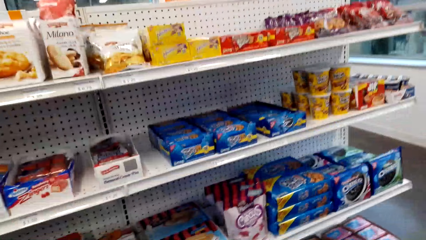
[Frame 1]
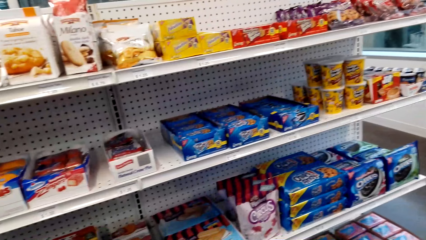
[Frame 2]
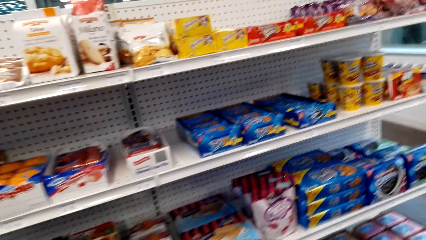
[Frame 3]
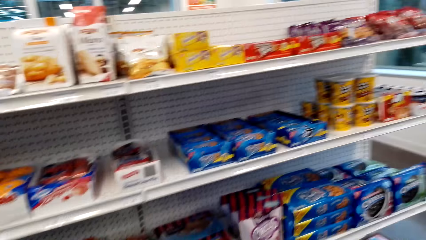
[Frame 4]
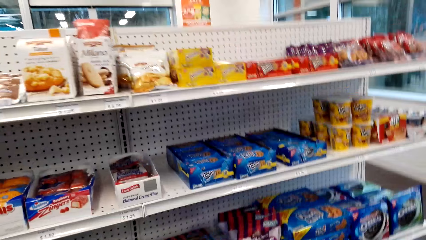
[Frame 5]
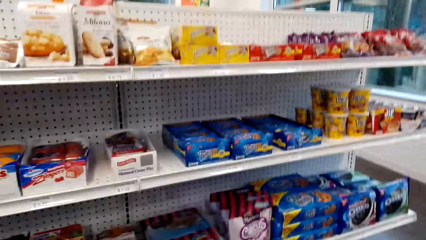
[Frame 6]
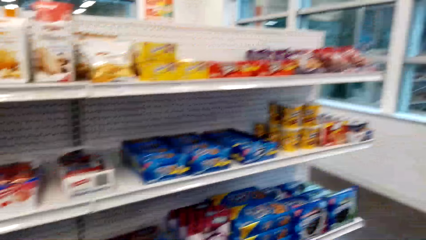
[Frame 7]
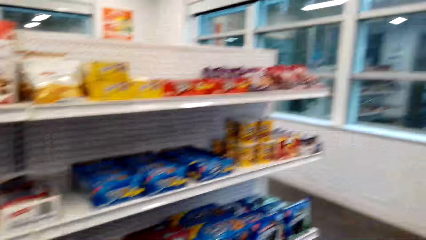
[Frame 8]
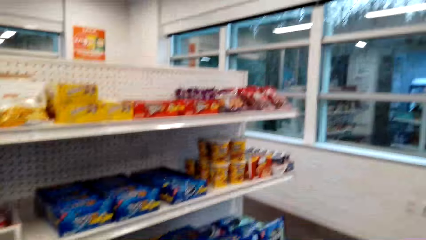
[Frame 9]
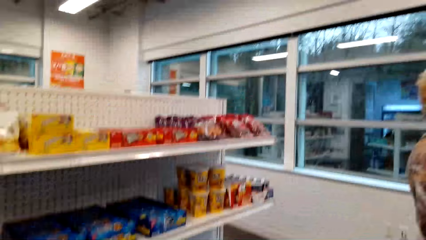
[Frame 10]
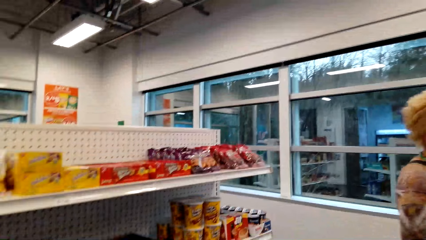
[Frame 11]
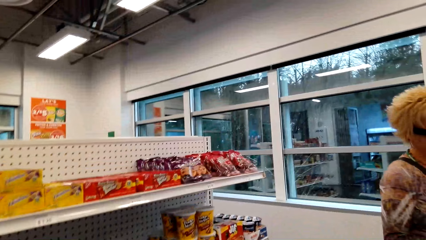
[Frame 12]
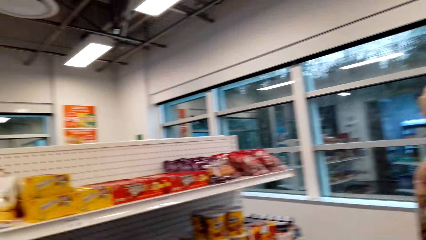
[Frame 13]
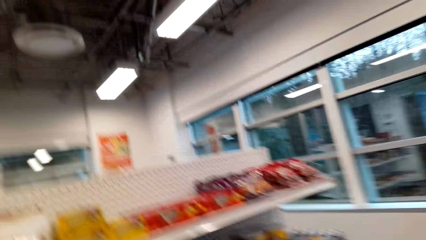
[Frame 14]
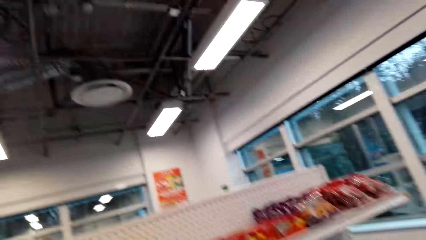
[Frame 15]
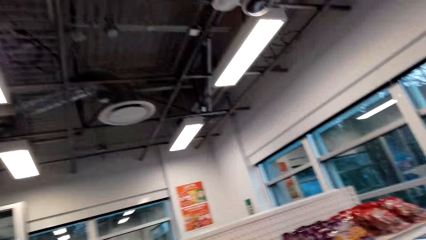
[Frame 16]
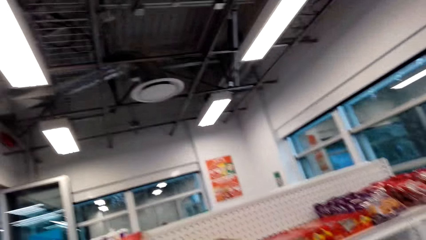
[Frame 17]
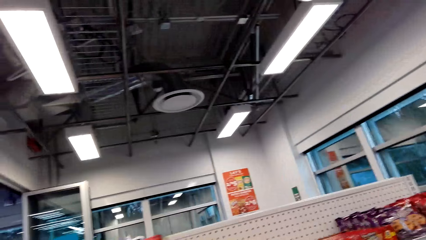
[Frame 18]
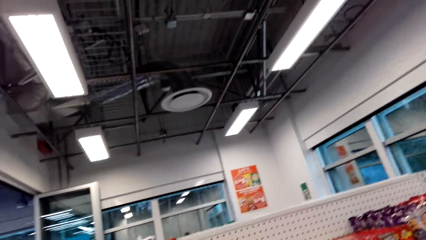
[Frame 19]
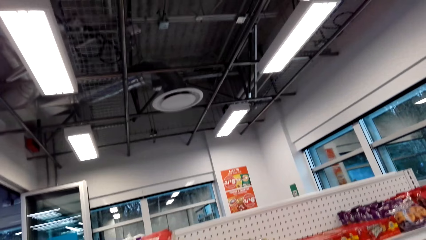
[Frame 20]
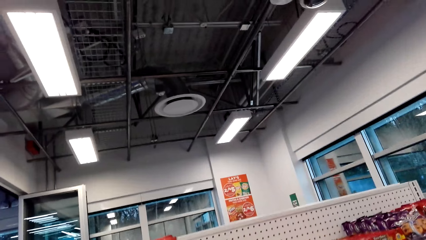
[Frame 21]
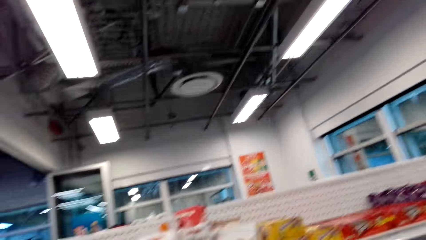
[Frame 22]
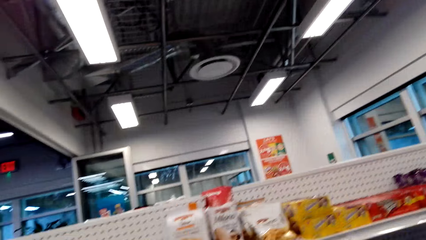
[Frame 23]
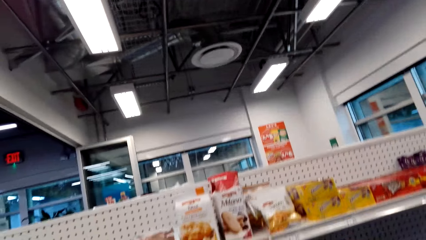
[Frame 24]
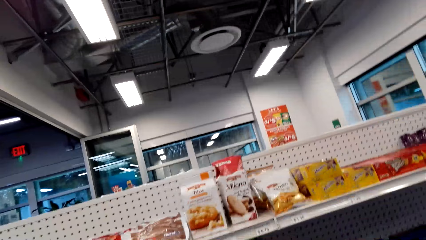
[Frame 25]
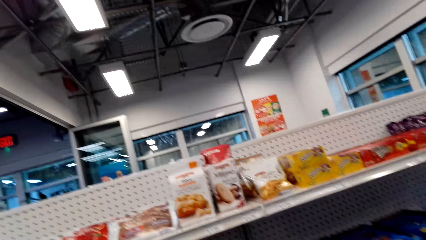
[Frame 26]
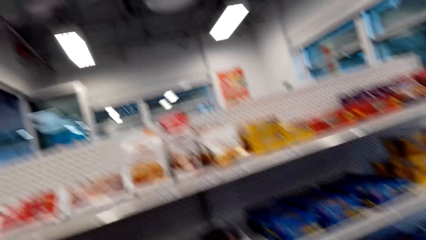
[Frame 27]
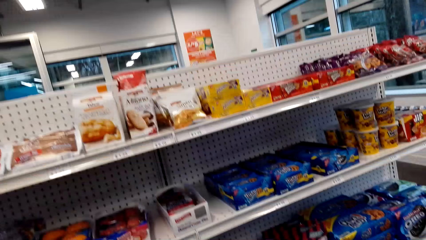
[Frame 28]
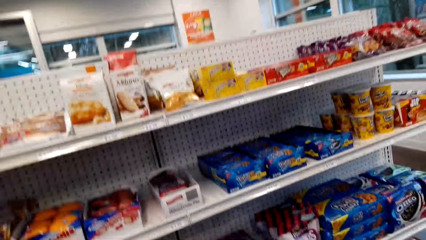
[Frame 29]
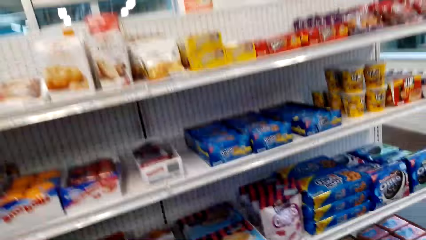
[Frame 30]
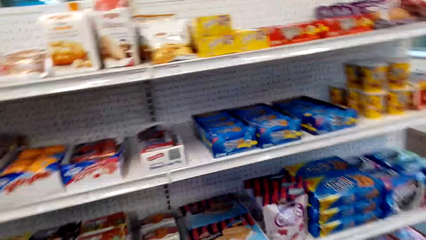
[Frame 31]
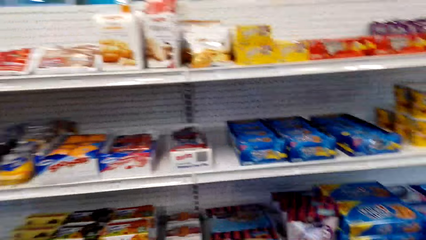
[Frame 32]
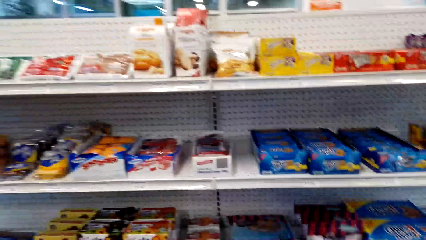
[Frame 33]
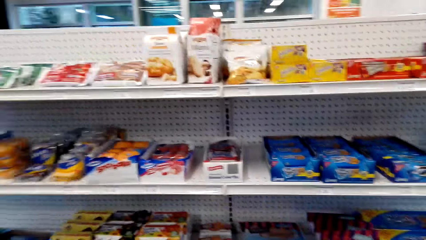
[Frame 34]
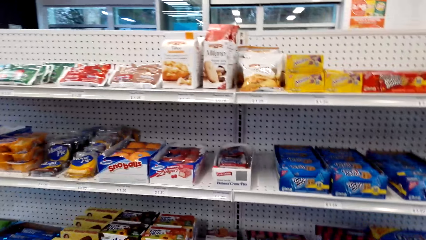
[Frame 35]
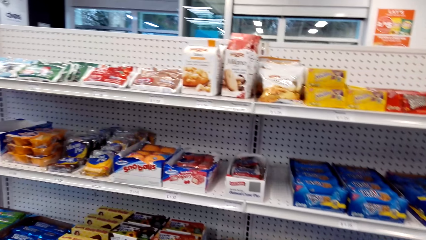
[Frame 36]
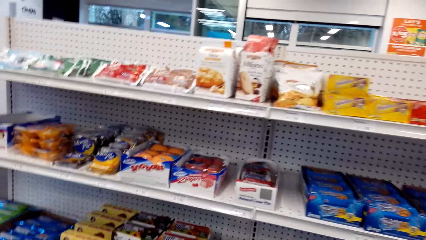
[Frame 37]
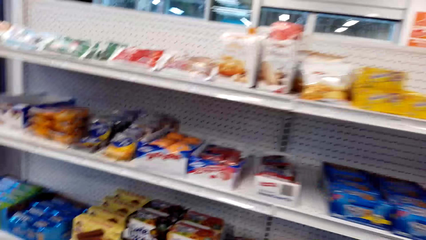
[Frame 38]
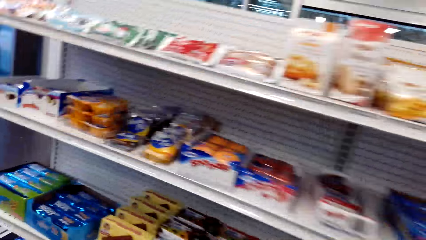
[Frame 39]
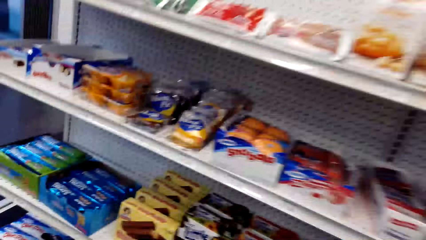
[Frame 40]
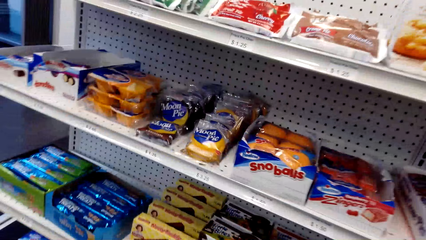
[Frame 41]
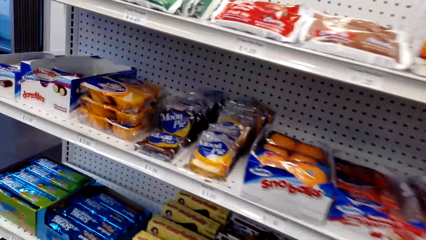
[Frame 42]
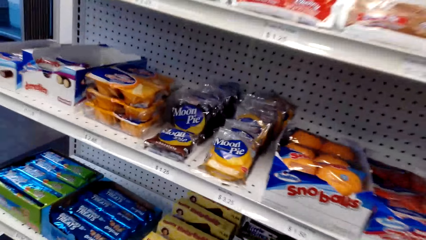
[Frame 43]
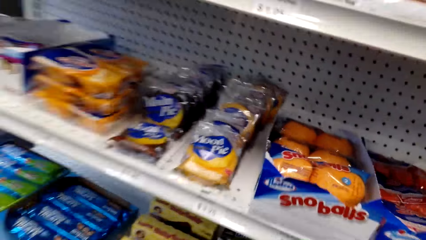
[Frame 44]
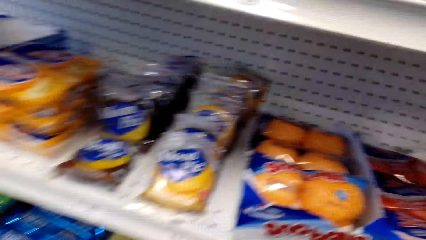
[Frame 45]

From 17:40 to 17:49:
The camera wearer looks around.

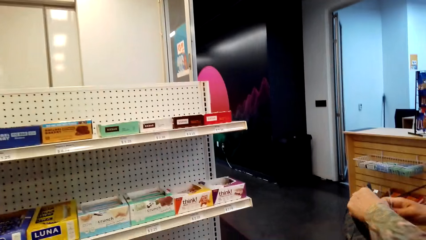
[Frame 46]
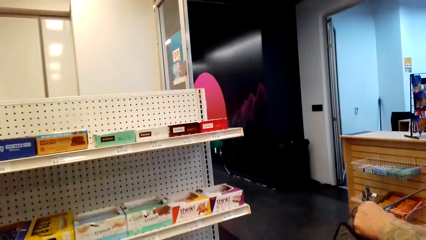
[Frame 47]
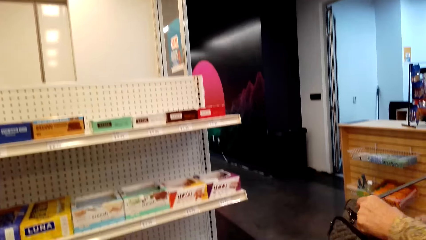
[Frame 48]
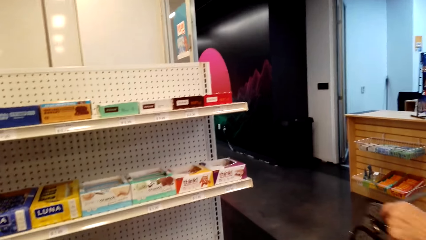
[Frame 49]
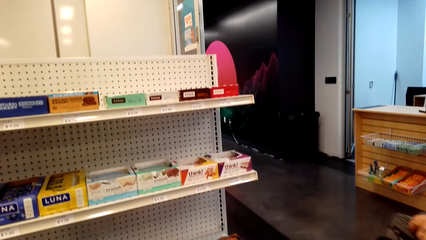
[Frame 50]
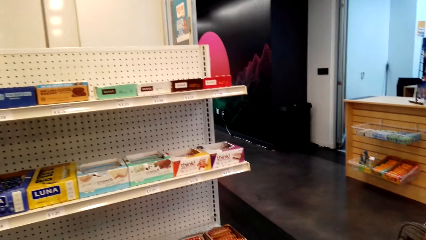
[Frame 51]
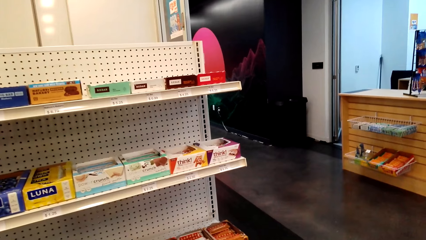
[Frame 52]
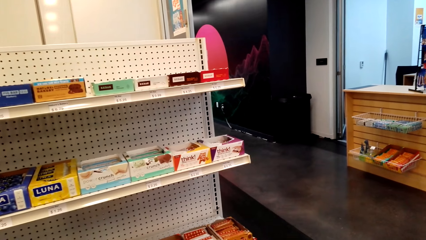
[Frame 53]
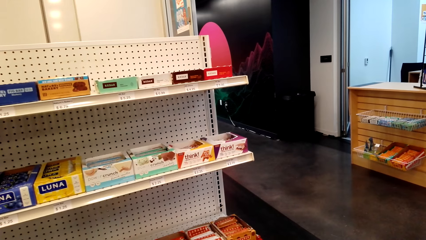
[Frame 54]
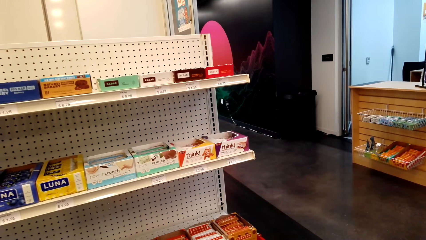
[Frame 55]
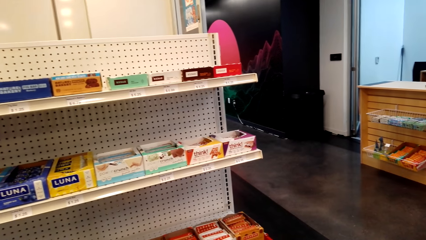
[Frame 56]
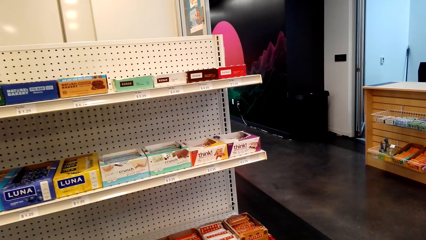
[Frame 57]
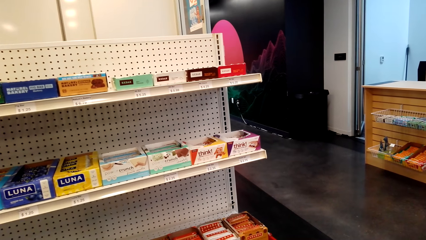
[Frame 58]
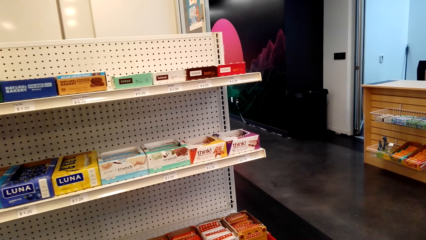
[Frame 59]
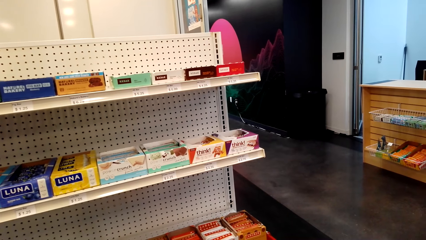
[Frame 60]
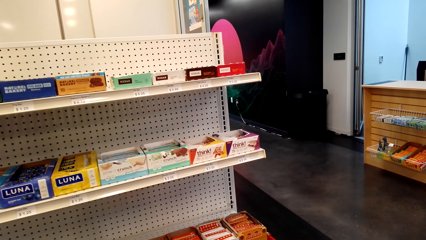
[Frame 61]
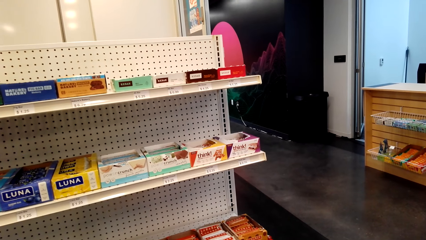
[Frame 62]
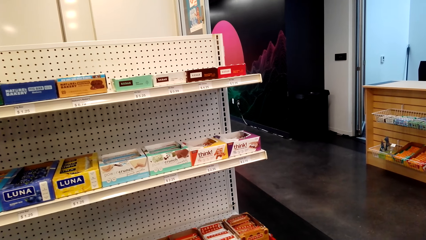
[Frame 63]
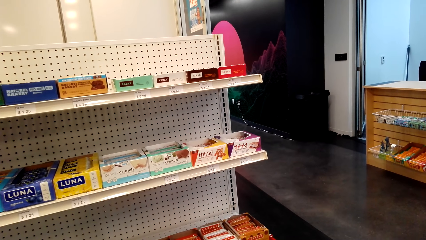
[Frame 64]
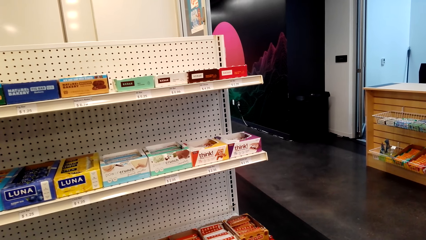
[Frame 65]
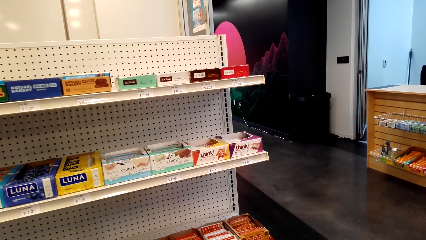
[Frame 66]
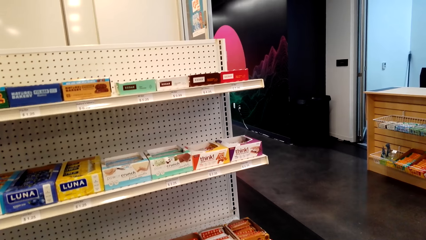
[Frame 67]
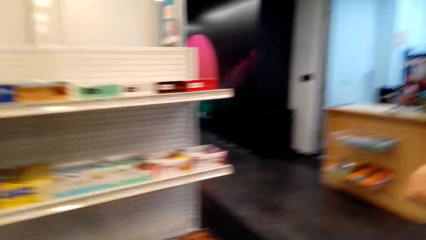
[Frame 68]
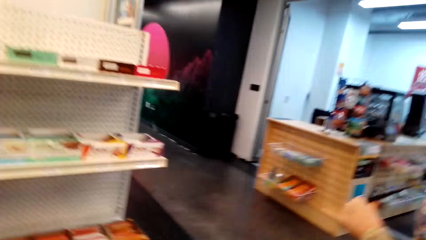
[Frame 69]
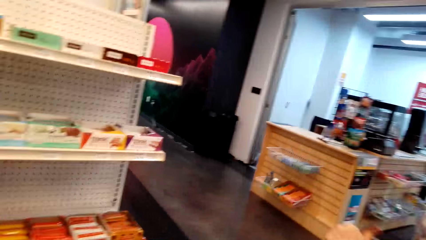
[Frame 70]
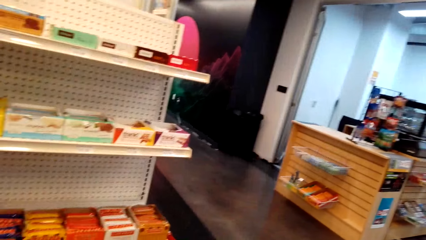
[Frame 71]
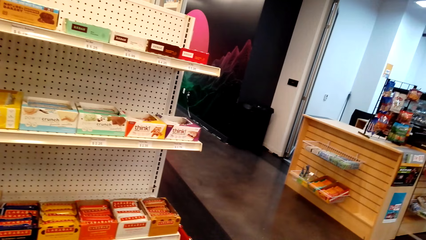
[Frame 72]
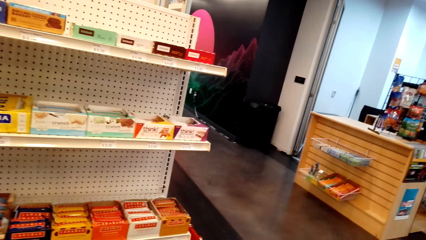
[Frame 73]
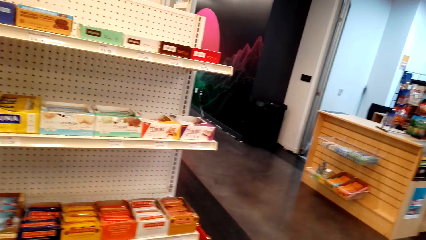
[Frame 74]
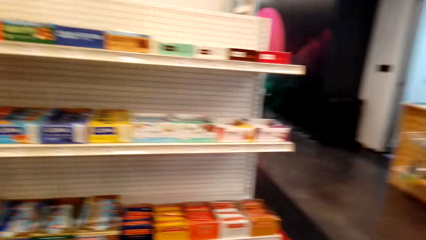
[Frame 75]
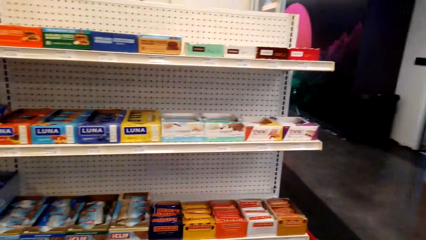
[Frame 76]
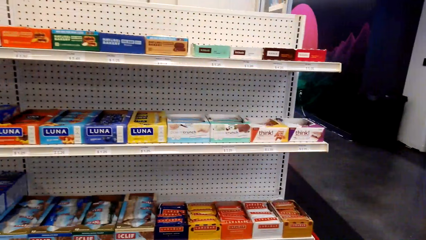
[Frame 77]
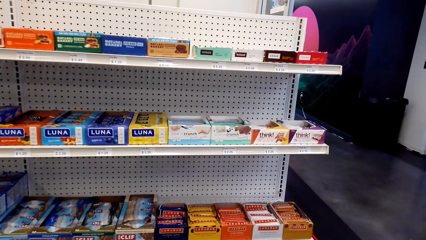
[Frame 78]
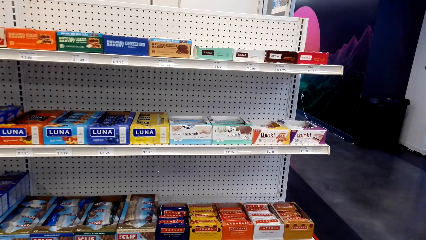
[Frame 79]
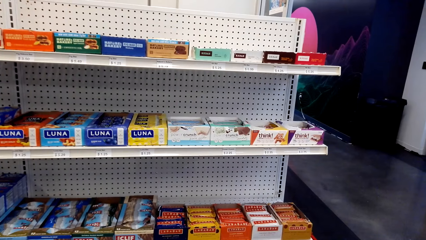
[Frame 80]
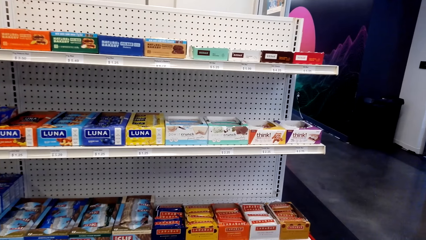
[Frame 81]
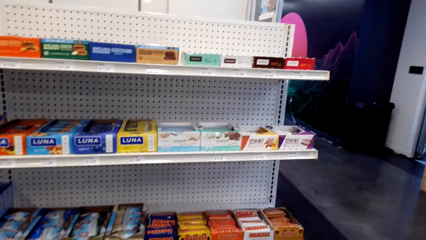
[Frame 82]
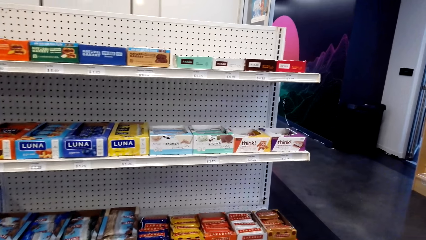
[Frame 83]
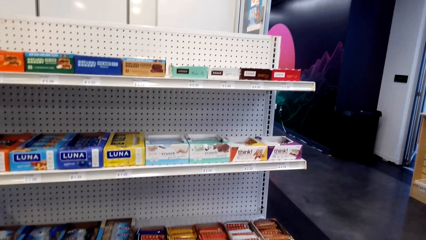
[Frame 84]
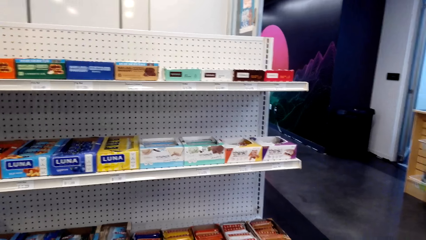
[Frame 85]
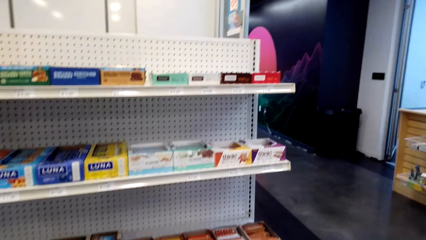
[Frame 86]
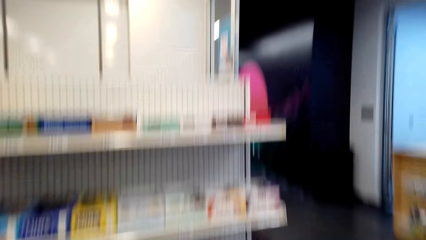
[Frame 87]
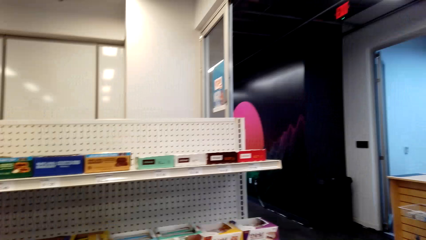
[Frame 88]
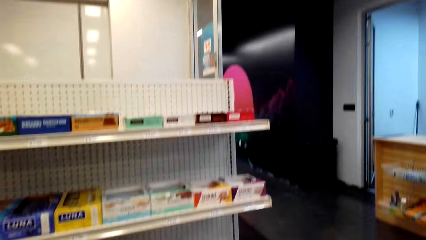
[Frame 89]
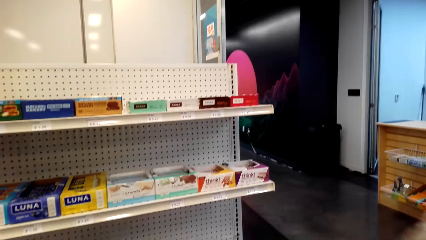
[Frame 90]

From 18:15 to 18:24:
The camera wearer looks around. They stare at the shelf. They interact with a lady.
